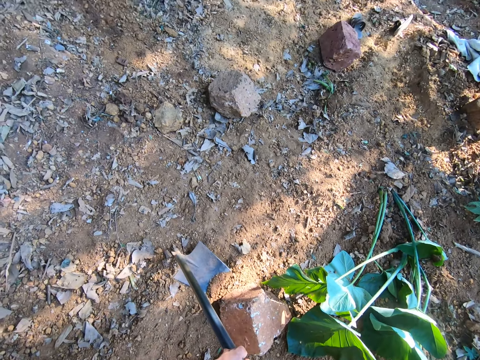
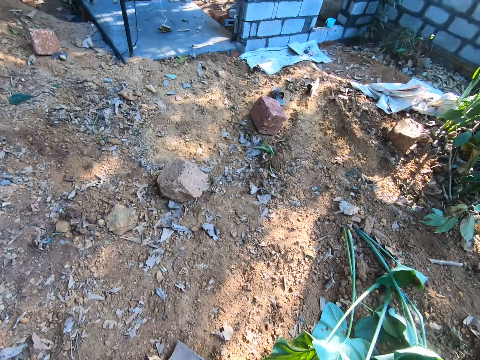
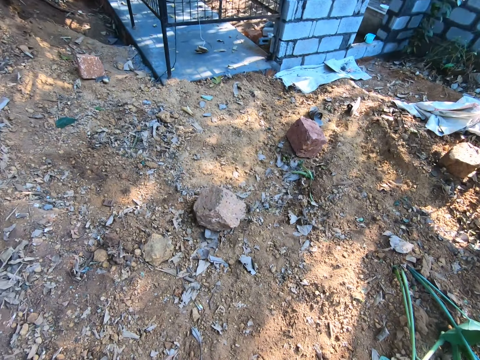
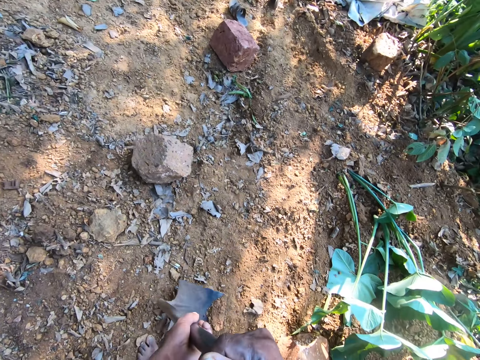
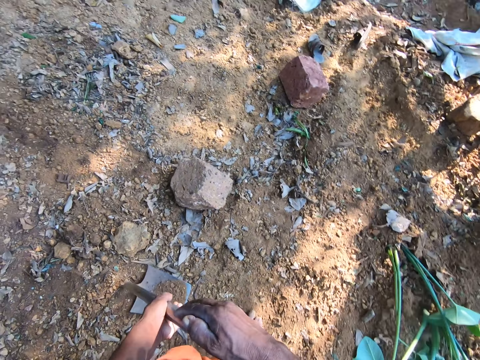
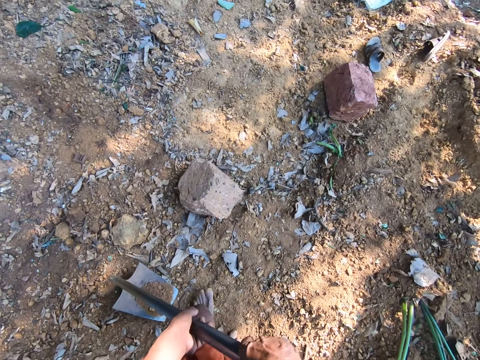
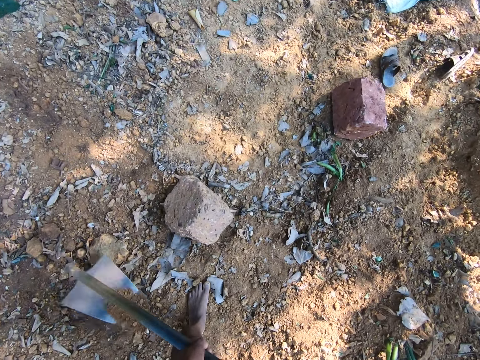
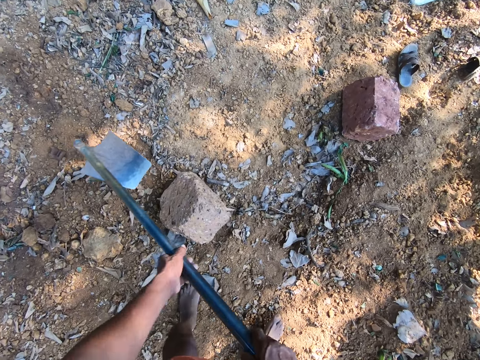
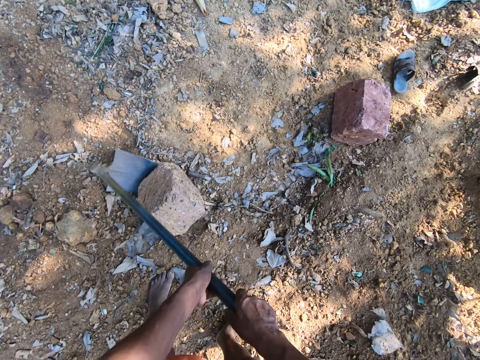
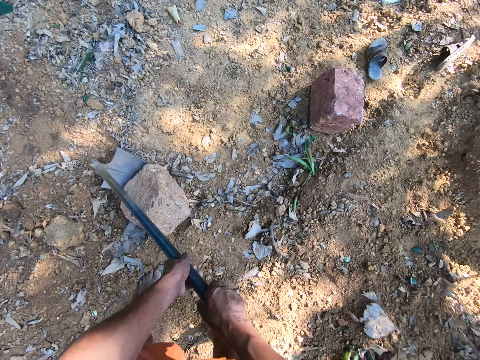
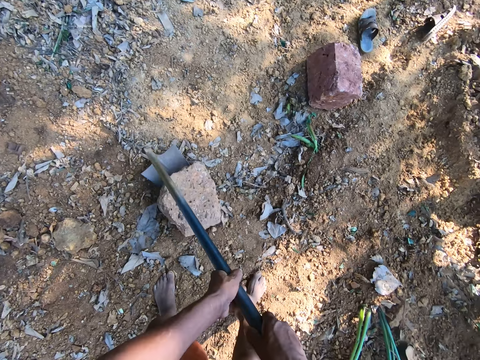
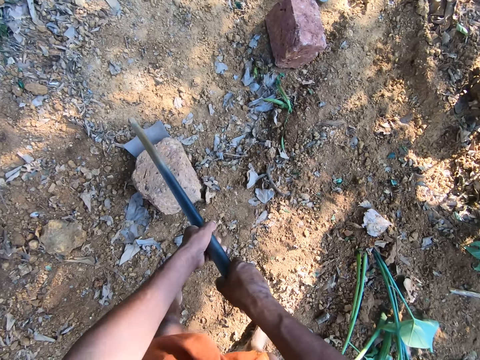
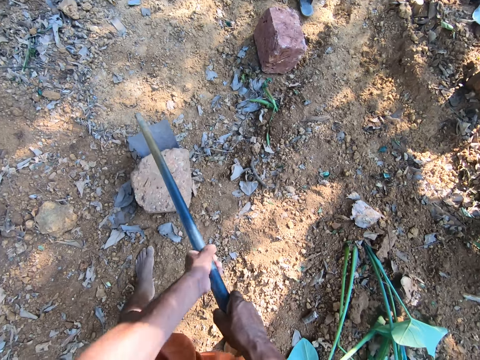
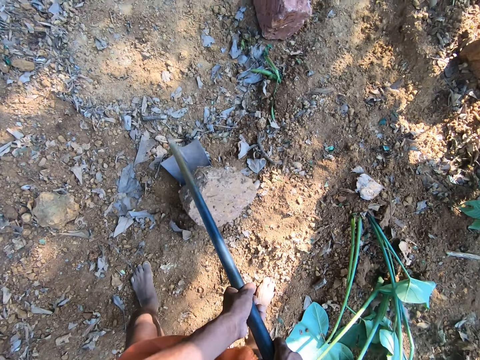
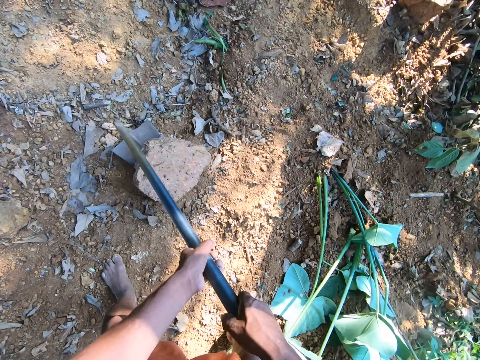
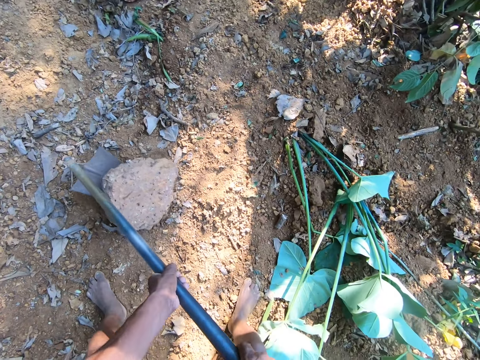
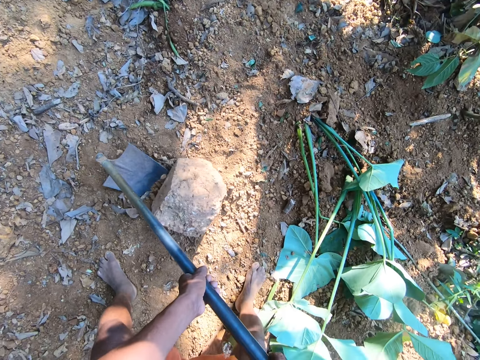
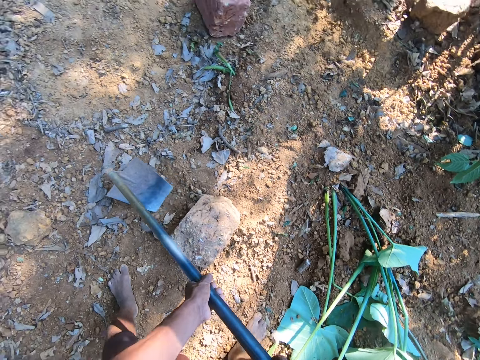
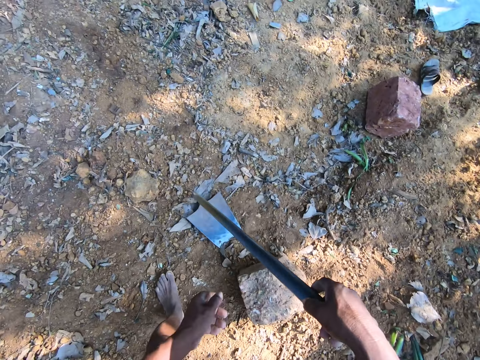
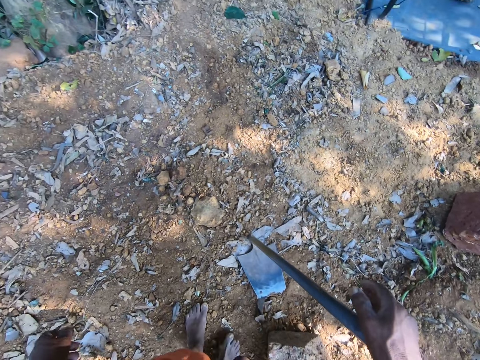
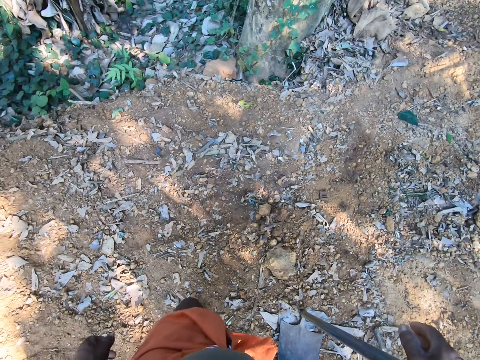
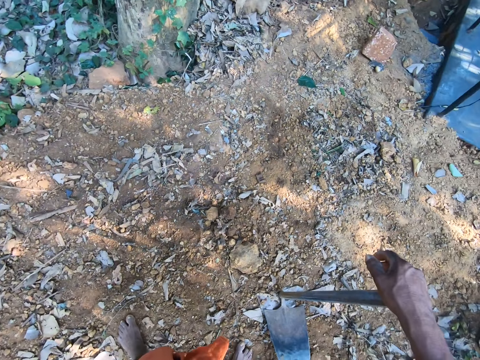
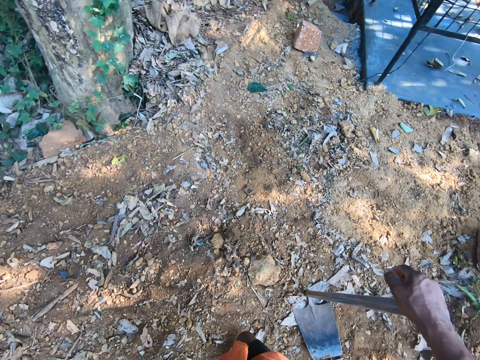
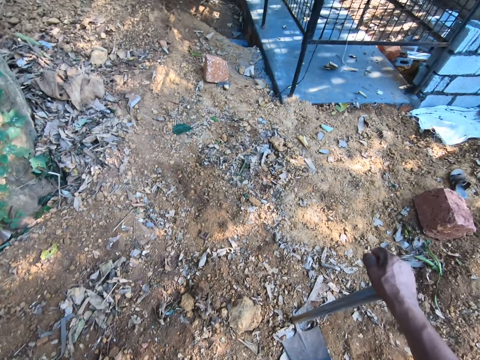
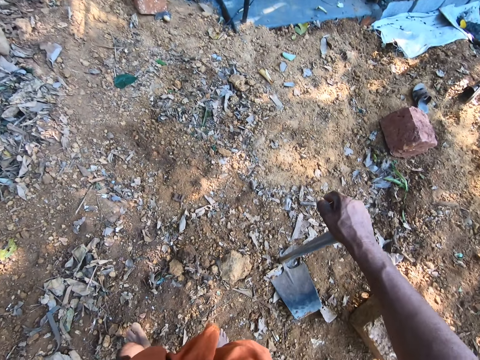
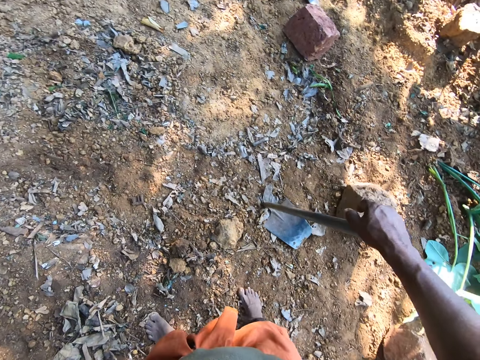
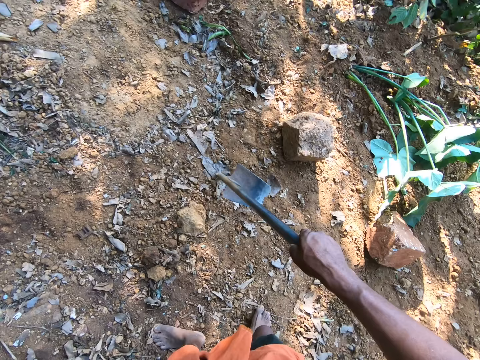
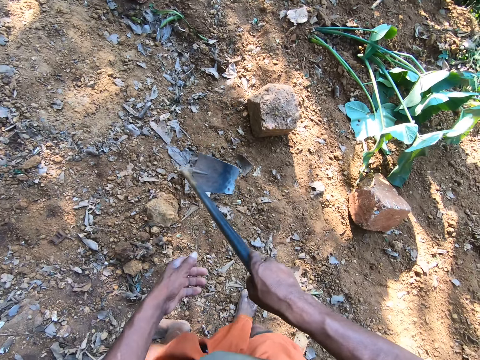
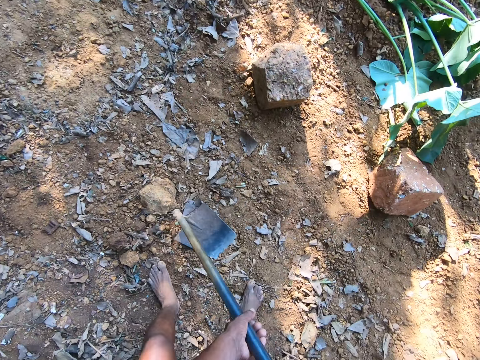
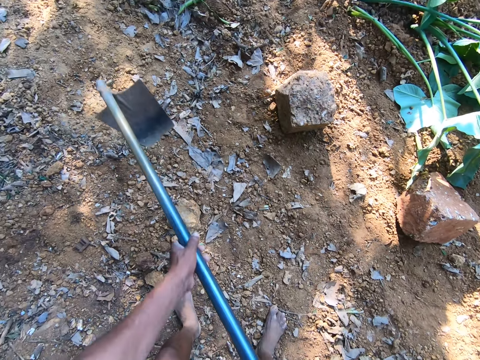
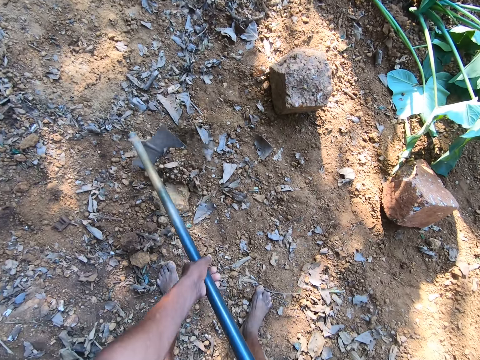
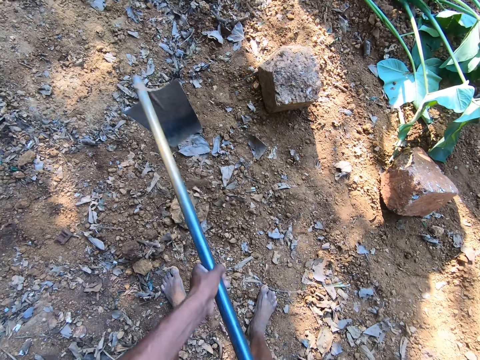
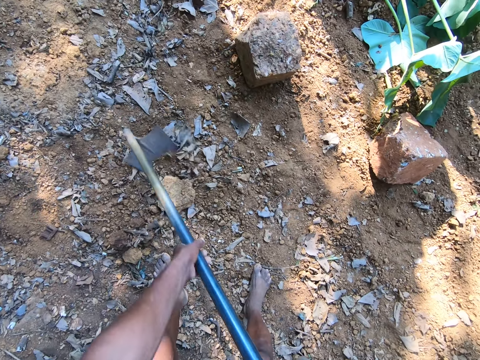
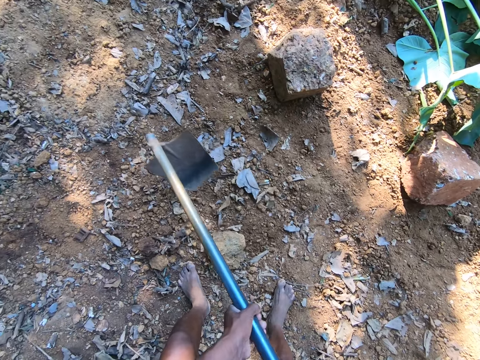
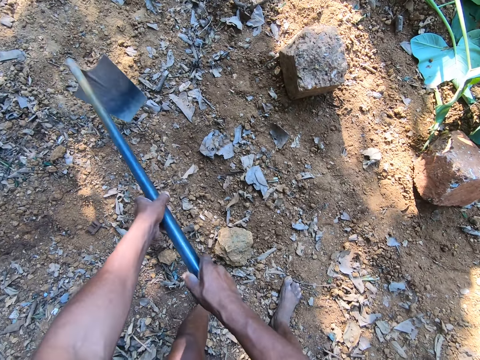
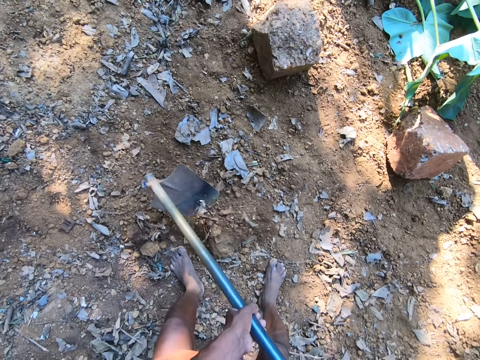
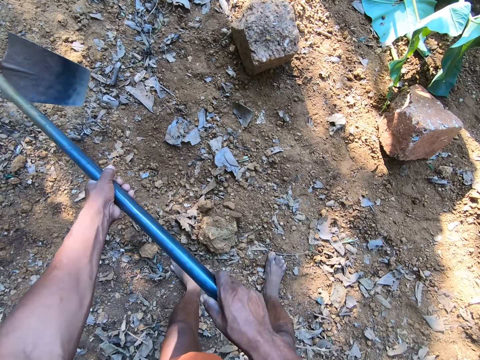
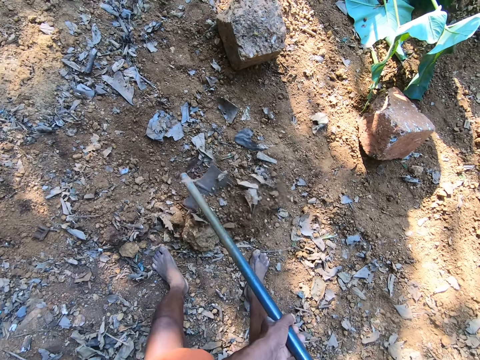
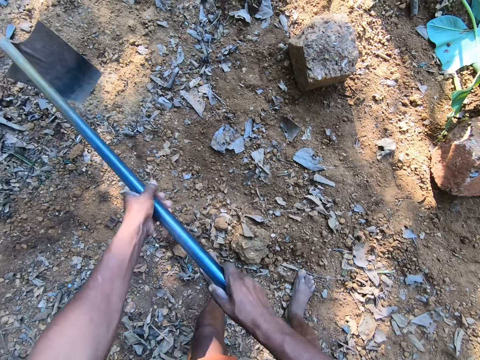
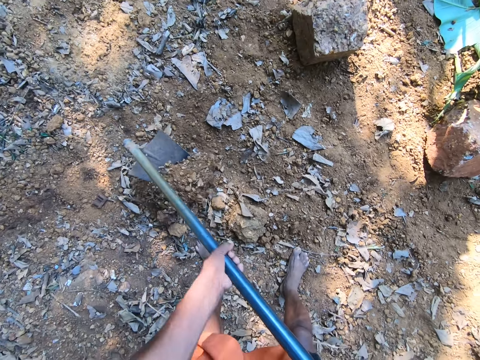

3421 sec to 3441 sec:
The camera wearer looks around the ground. He lifts the hoe with both hands. He places the hoe on the ground with both hands. He moves a step. He moves a brick on the ground with the hoe in both hands. He places the hoe on the ground with his right hand. He turns around. He lifts the hoe with both hands. He holds the hoe with both hands. He scoops debris on the ground with the hoe in both hands.

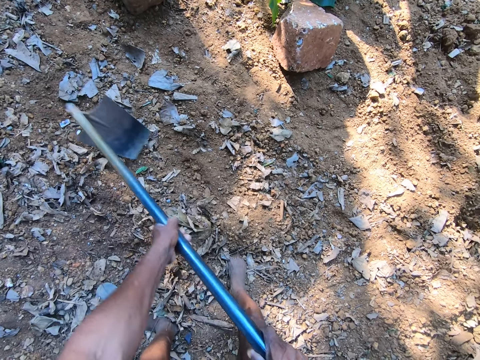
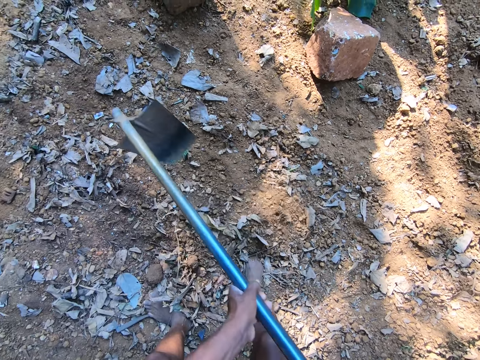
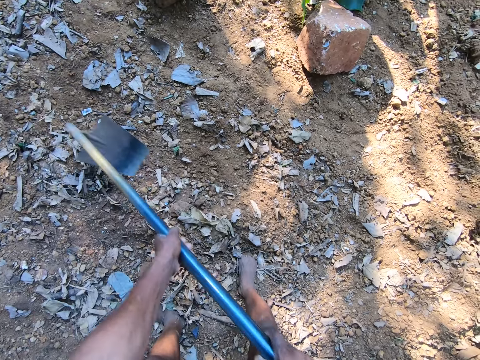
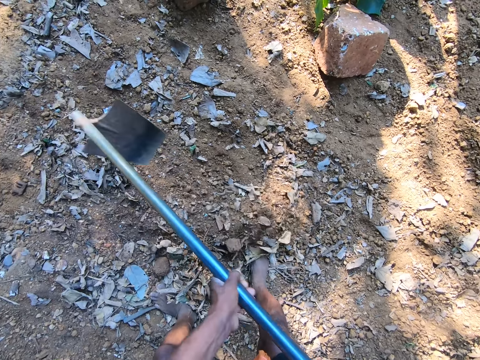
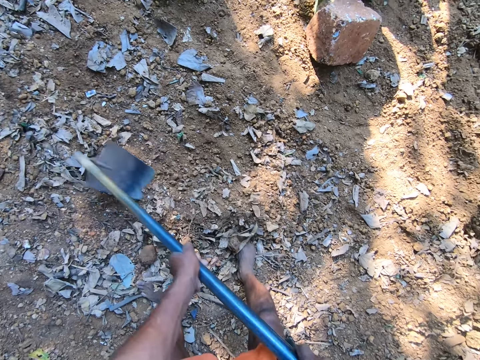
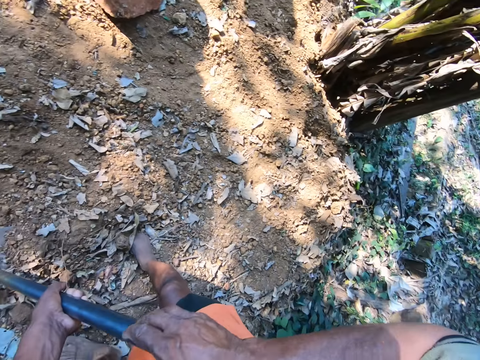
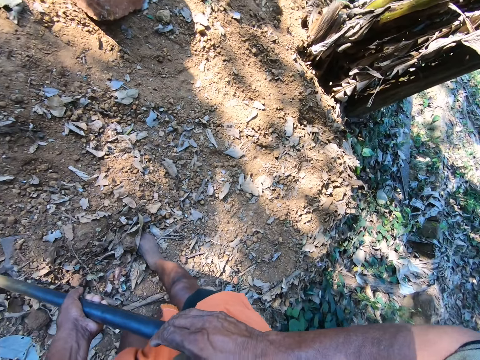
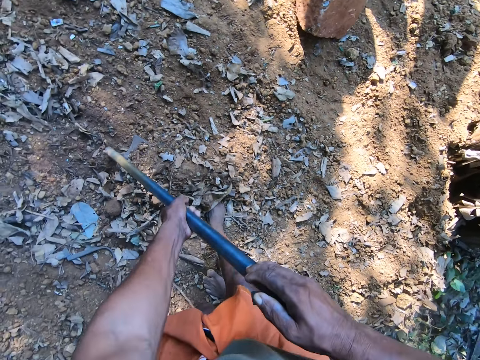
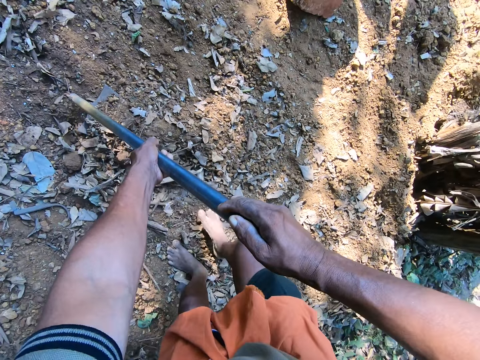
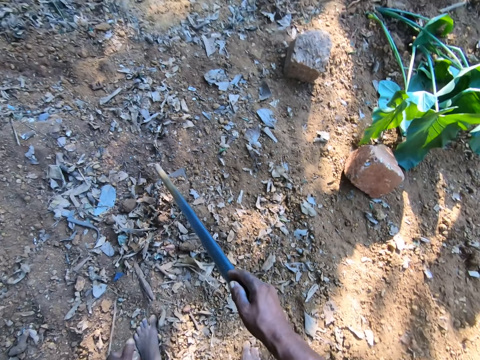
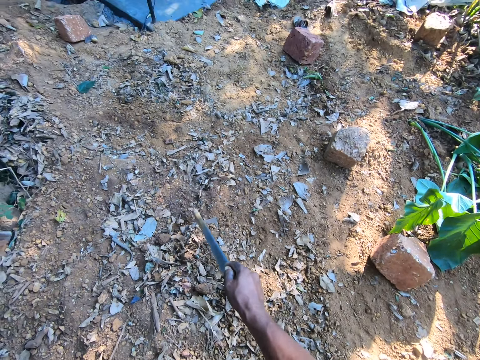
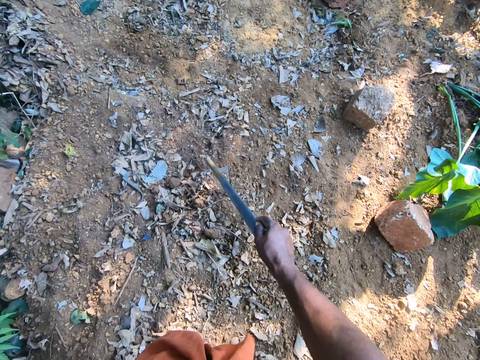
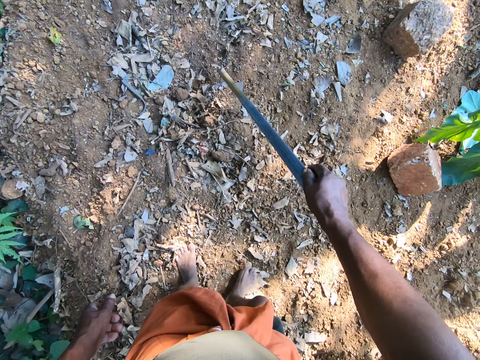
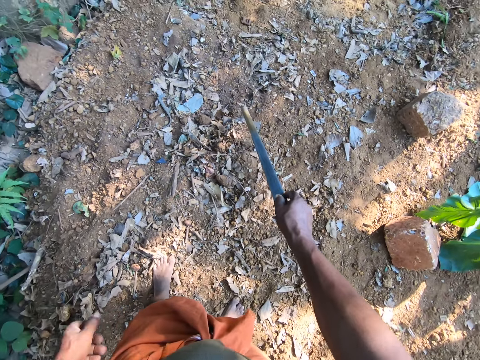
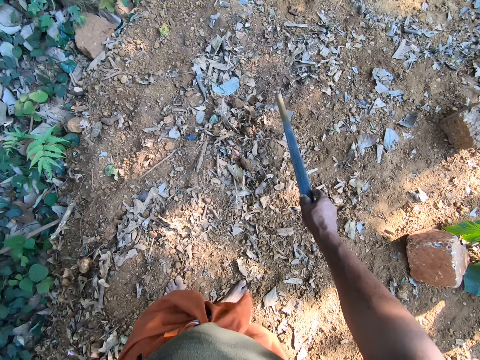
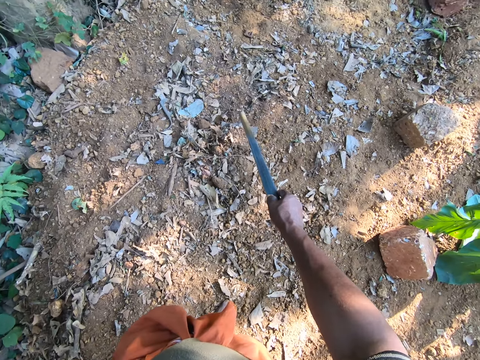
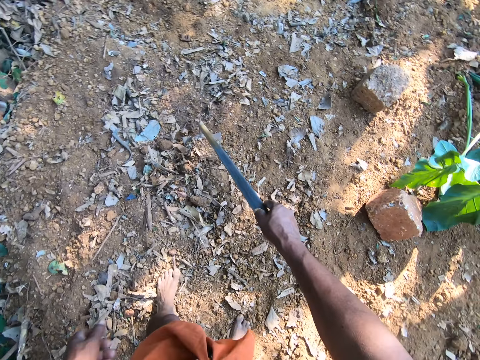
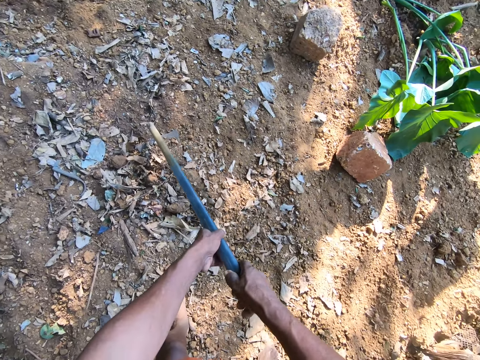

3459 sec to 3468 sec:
The camera wearer places the hoe on the ground with both hands. He looks around the ground. He holds the hoe in his right hand. He holds the hoe in both hands.
